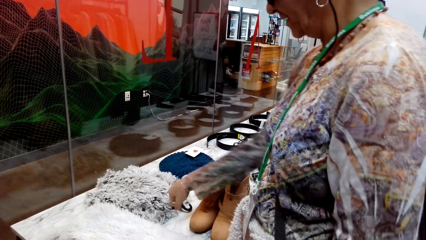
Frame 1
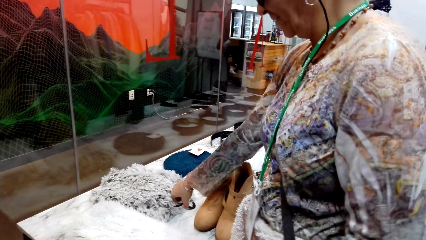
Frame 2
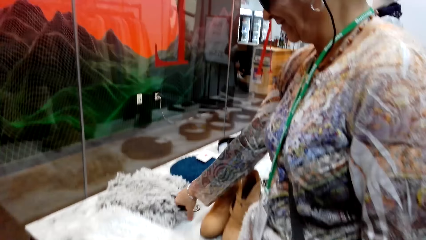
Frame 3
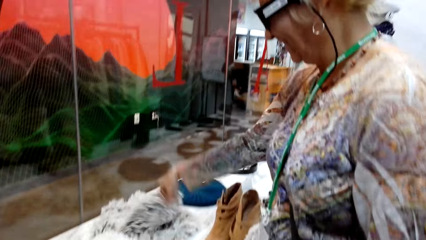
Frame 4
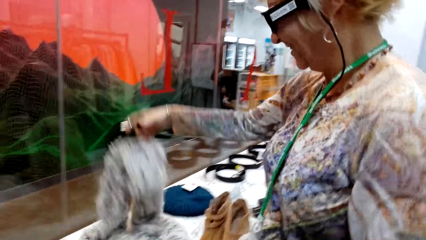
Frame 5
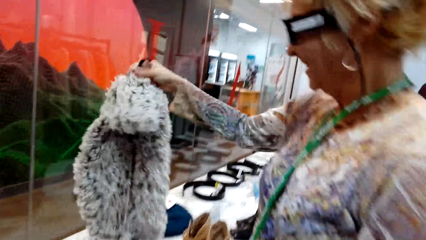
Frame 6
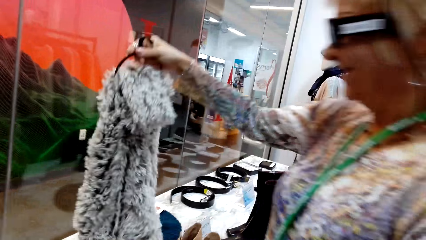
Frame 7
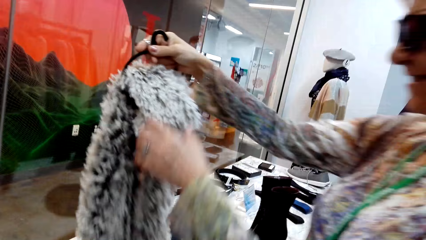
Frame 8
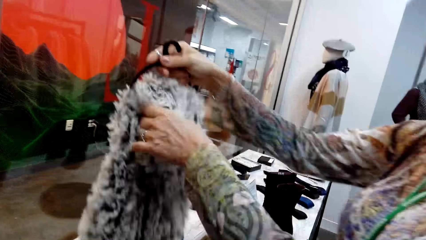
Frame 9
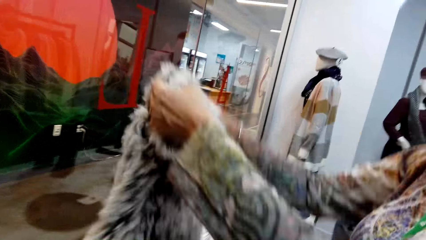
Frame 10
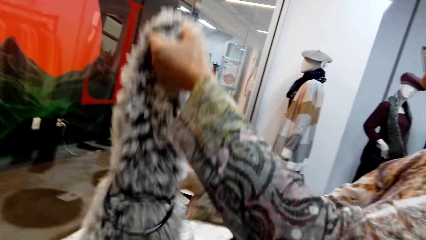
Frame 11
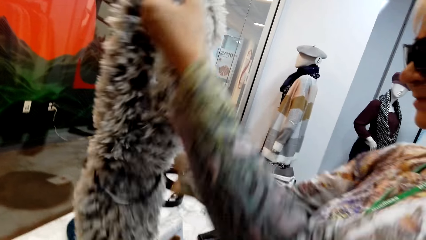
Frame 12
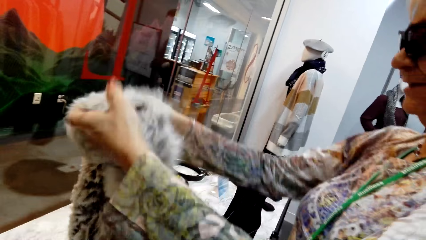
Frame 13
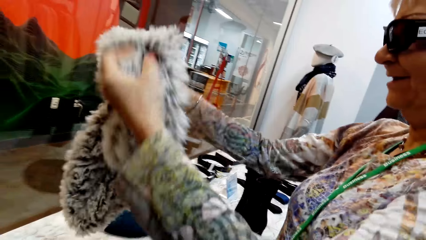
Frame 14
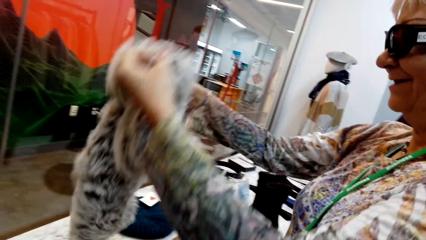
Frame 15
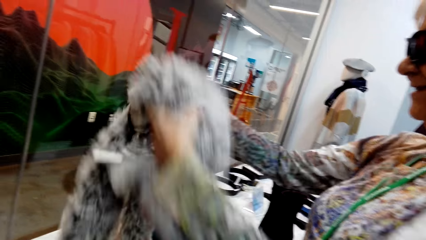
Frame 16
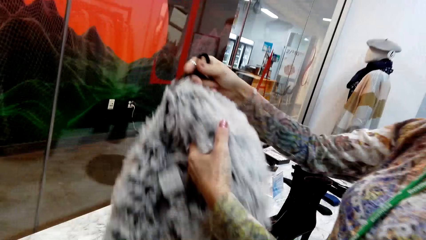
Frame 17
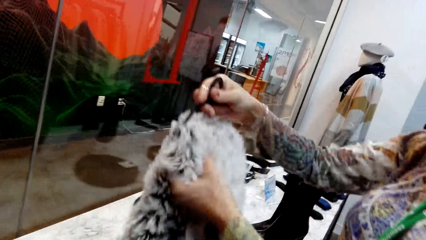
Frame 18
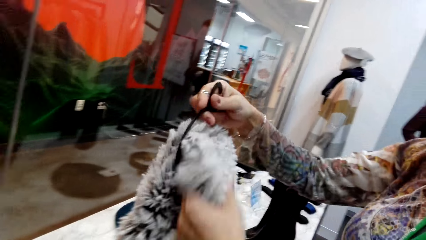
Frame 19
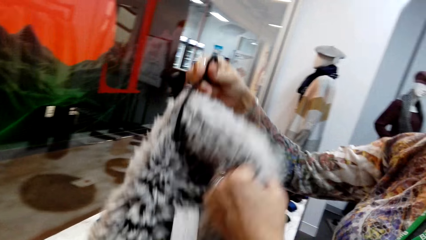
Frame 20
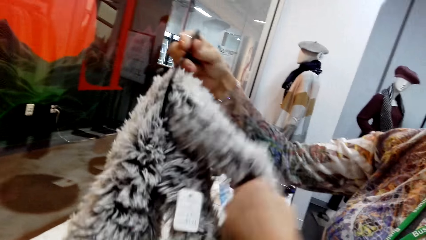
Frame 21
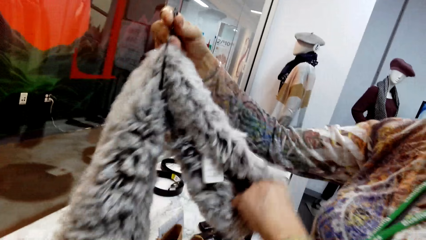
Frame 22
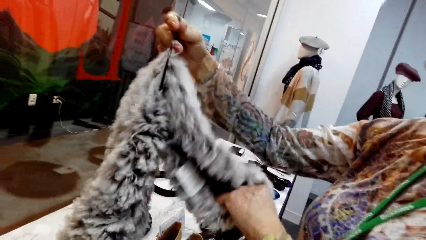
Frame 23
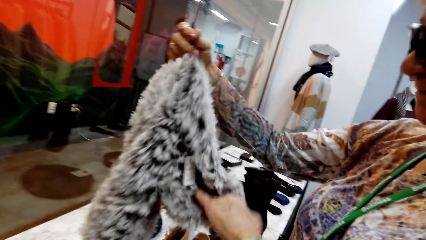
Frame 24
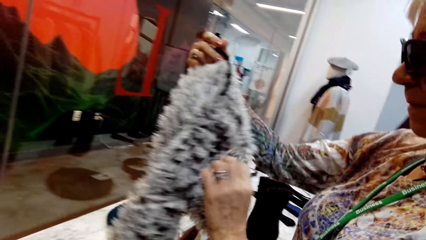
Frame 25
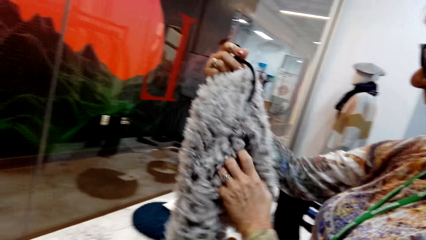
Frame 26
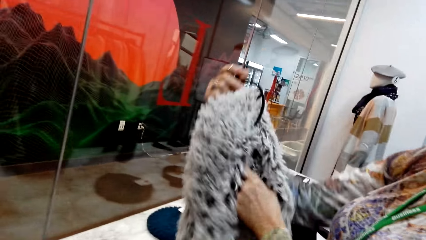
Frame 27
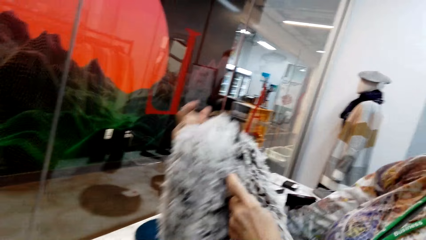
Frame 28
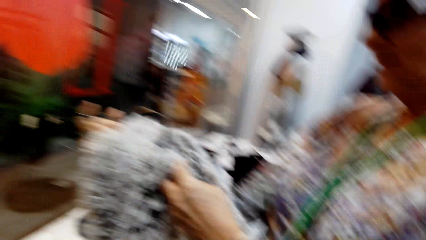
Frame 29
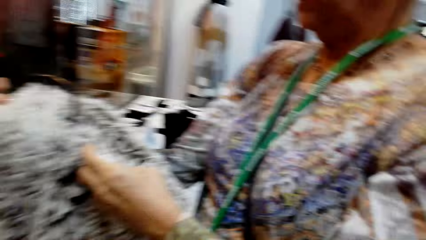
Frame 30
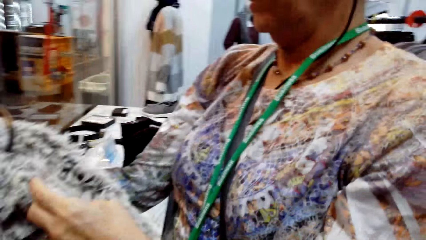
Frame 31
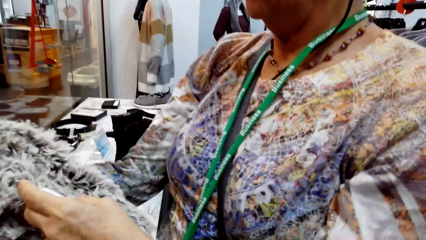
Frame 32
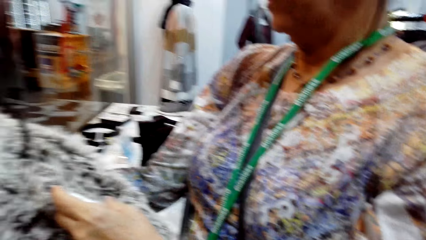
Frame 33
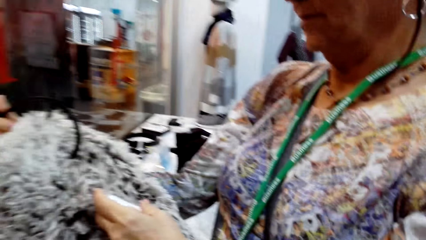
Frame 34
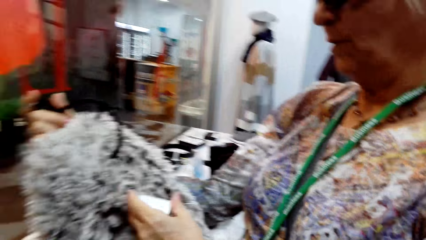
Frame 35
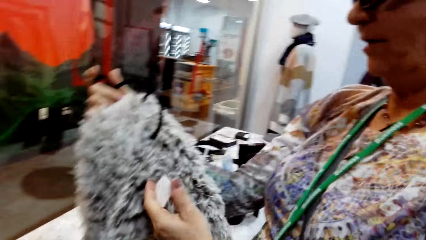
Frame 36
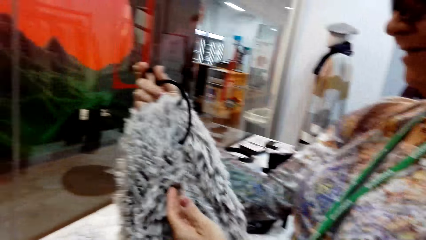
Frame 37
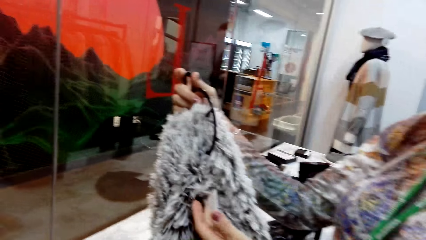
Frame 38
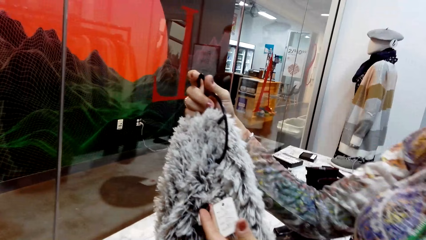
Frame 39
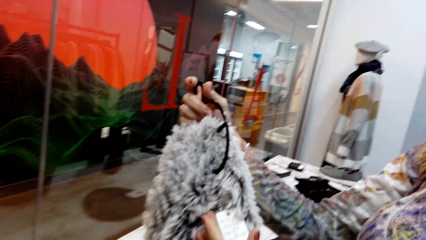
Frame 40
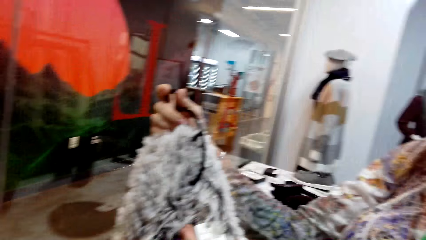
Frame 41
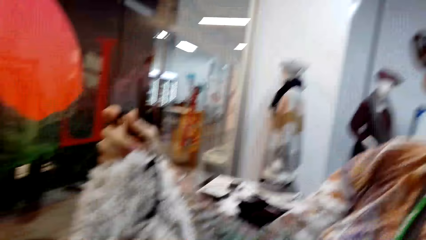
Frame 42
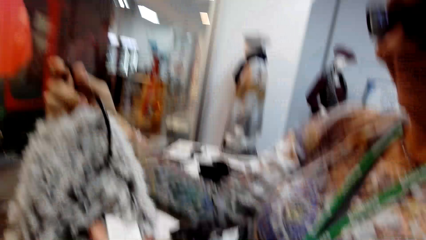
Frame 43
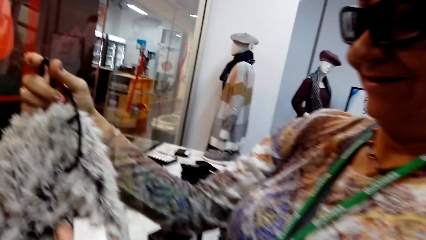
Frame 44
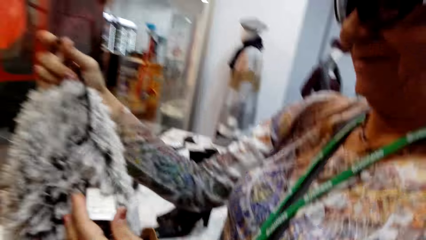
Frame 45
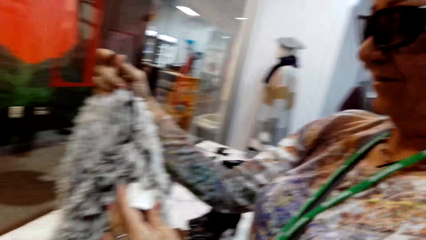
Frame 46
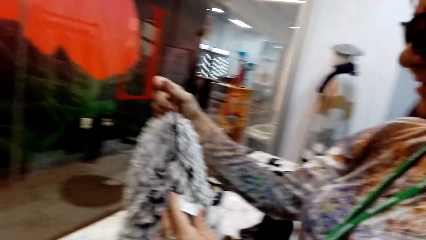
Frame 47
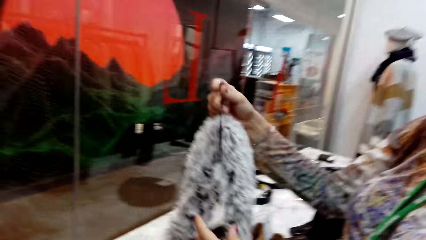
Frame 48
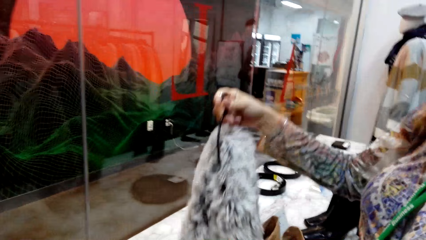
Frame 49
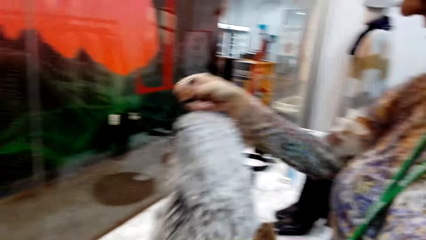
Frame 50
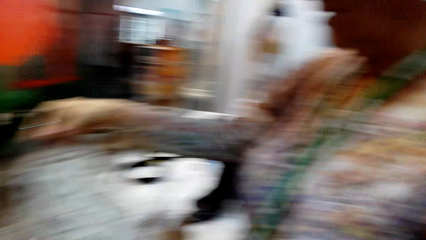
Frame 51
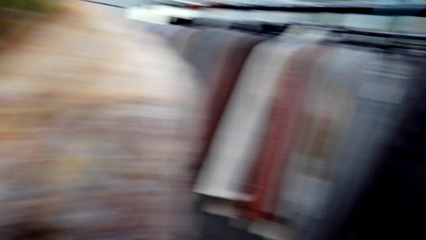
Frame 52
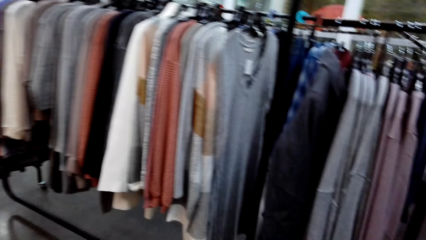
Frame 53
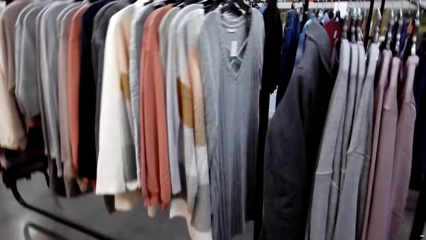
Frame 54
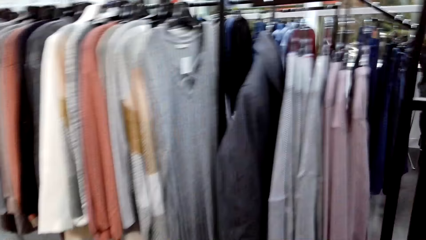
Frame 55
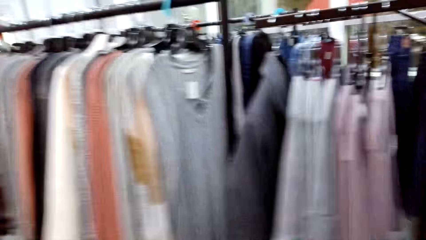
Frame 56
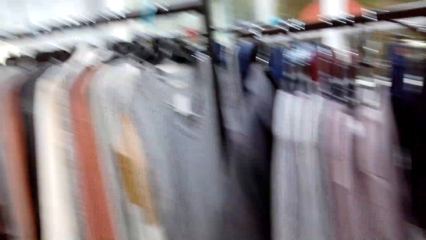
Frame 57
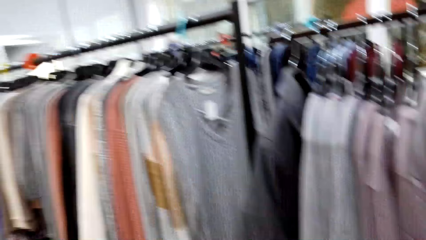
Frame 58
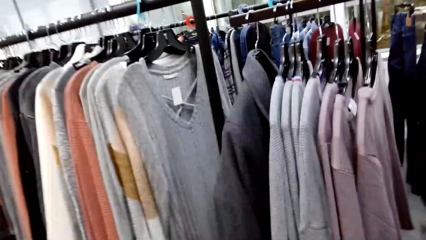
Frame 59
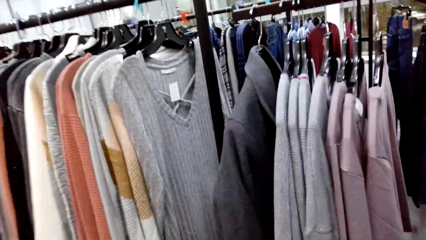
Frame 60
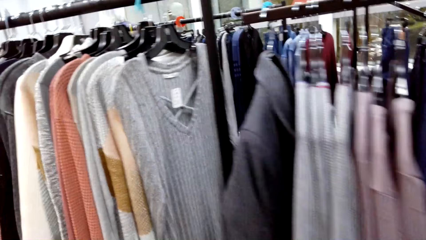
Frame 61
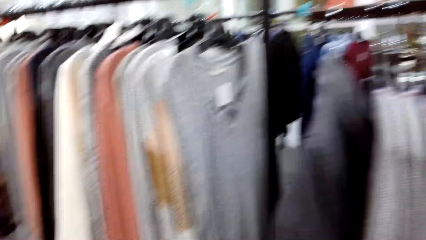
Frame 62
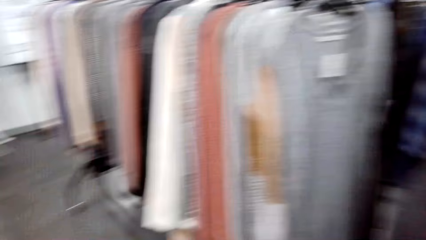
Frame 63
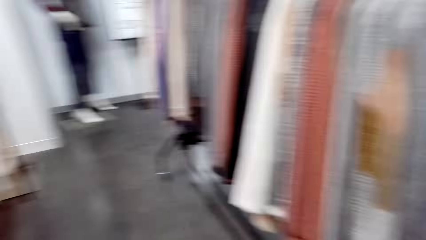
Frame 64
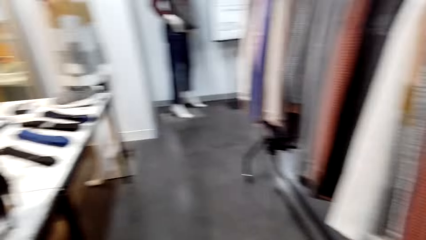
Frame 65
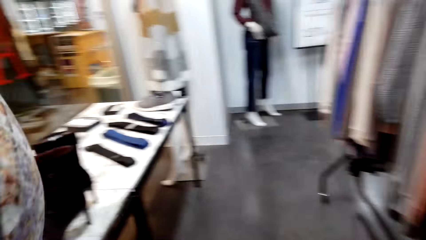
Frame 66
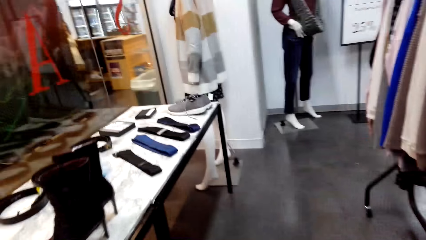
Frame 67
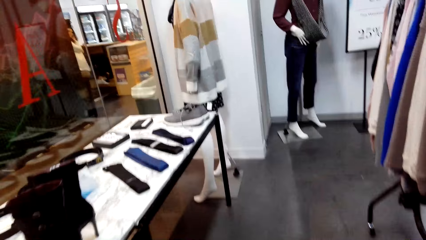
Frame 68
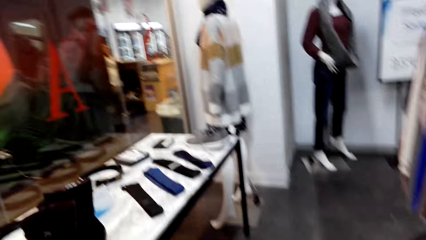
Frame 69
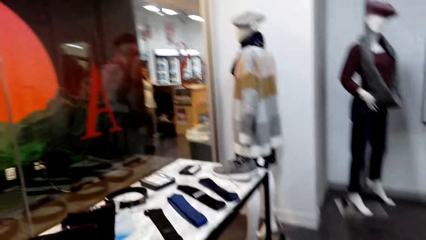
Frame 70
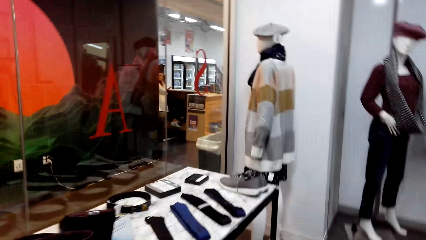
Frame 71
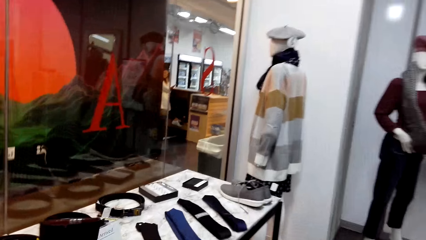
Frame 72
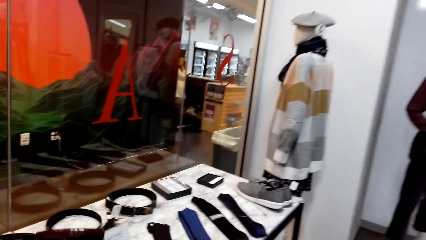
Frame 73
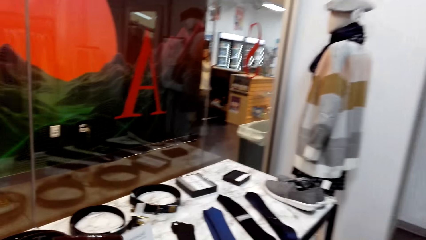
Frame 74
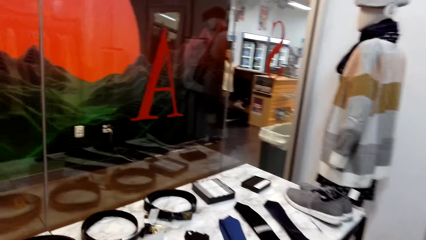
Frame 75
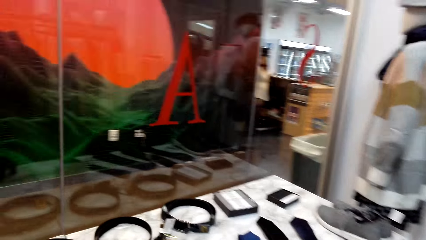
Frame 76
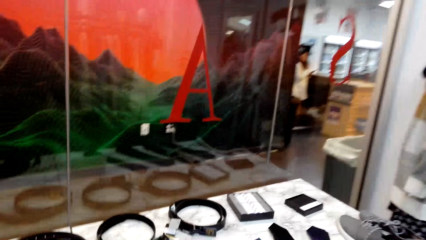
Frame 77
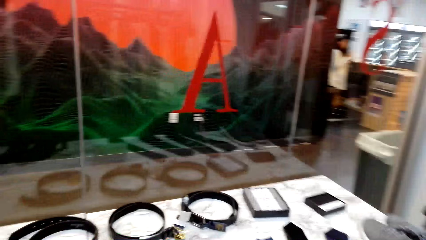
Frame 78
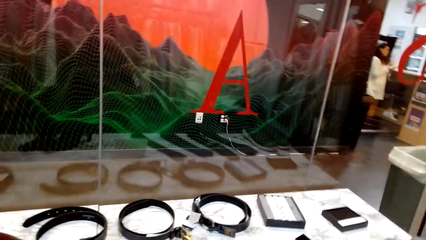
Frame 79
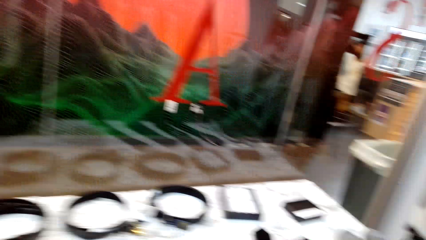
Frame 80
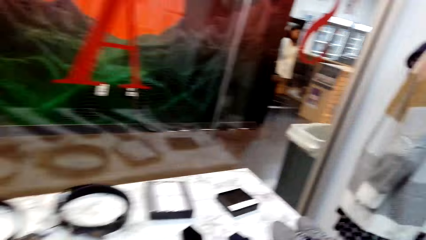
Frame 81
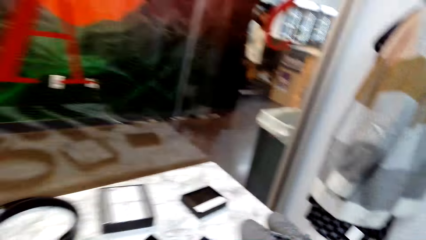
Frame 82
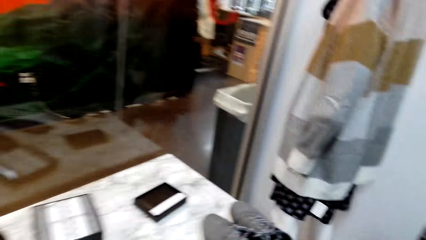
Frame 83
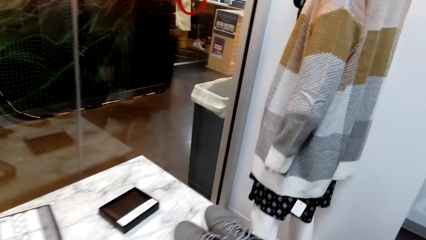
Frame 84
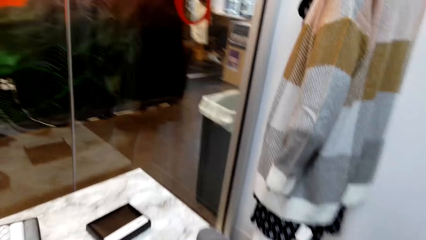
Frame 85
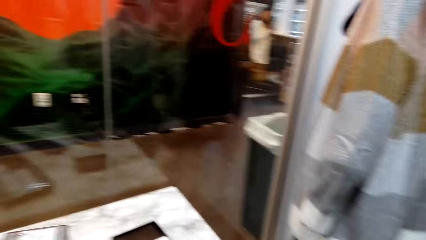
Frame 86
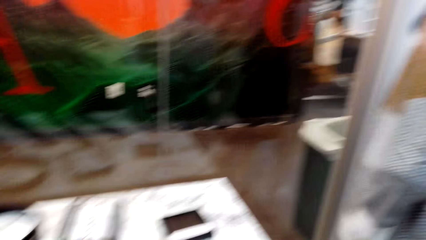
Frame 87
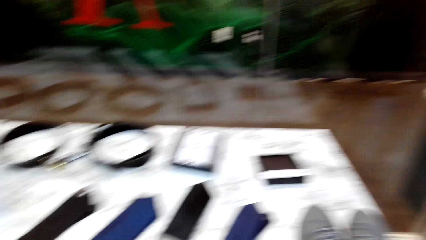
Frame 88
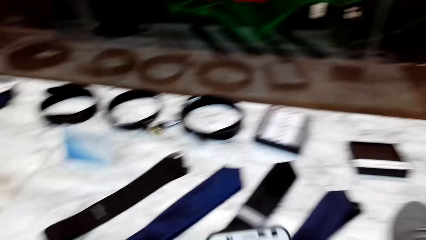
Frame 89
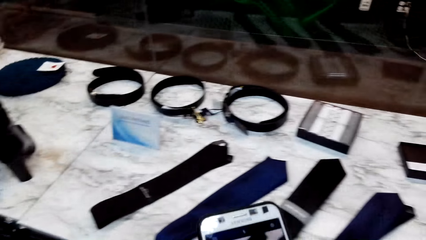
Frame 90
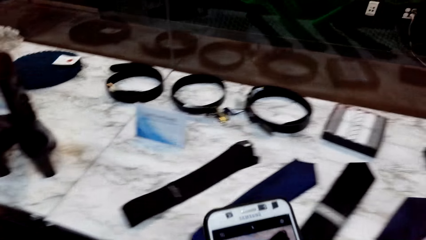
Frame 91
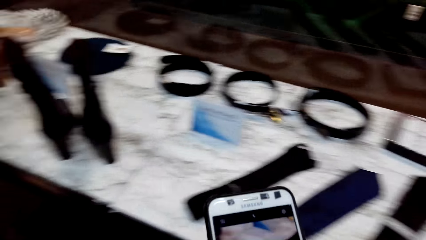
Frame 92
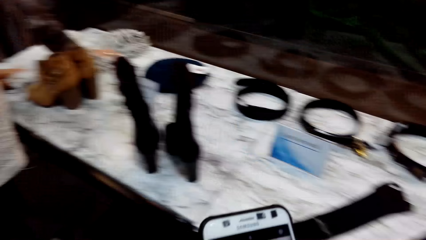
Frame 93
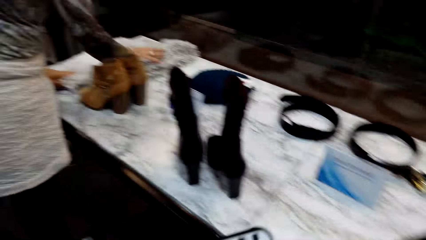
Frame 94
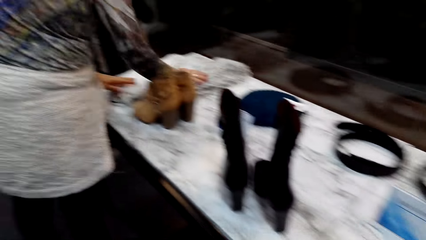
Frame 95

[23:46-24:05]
A lady returns something. The lady picks something. The lady holds something. The camera wearer looks around. They walk in the stores.
